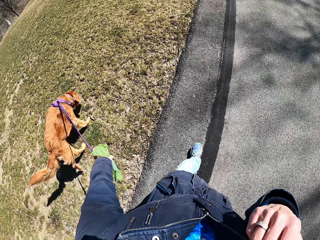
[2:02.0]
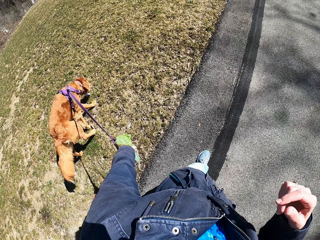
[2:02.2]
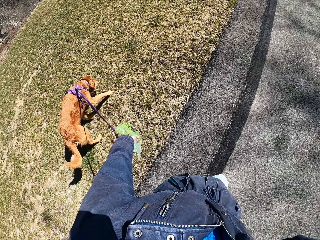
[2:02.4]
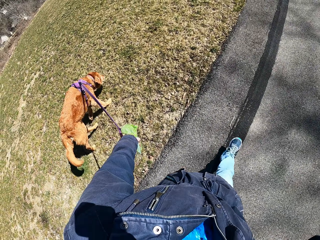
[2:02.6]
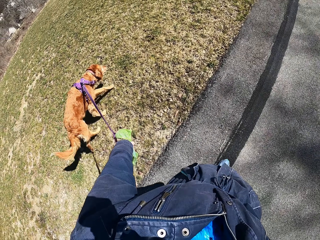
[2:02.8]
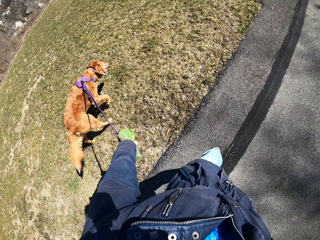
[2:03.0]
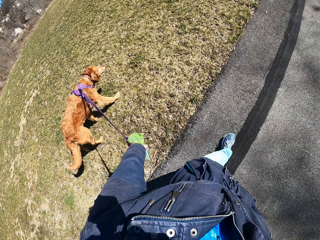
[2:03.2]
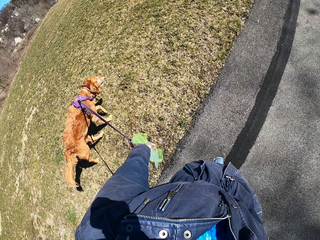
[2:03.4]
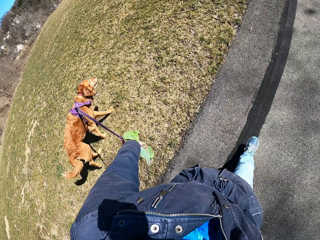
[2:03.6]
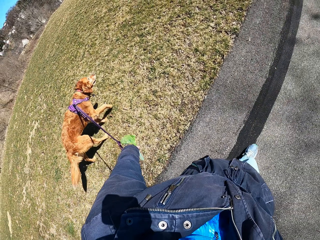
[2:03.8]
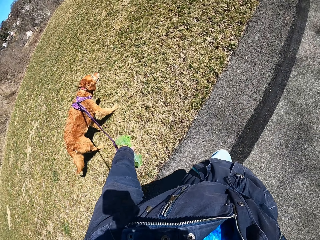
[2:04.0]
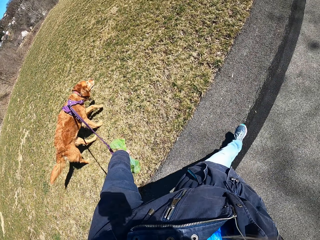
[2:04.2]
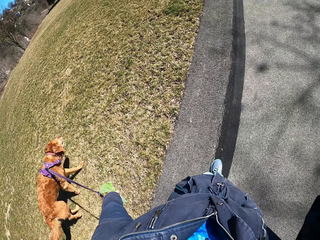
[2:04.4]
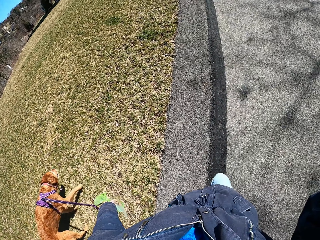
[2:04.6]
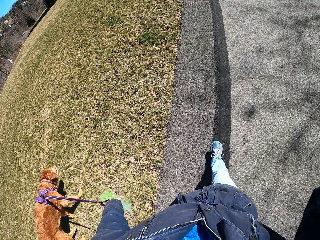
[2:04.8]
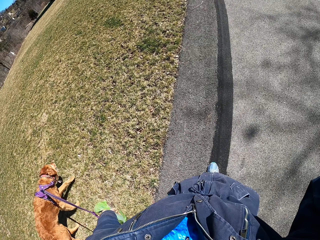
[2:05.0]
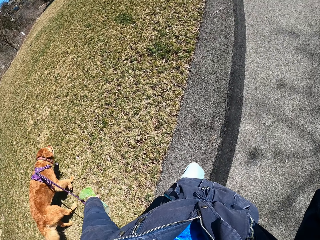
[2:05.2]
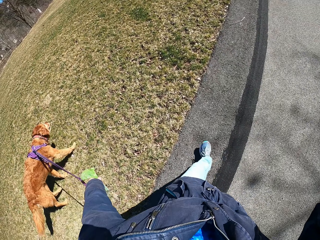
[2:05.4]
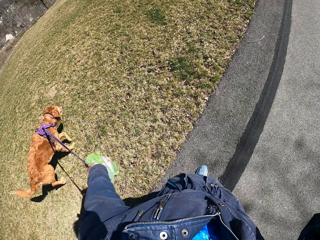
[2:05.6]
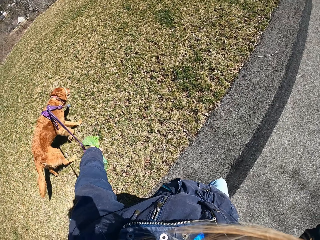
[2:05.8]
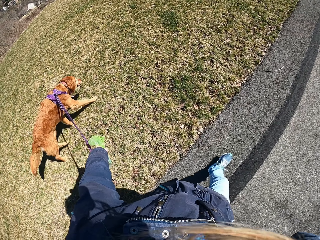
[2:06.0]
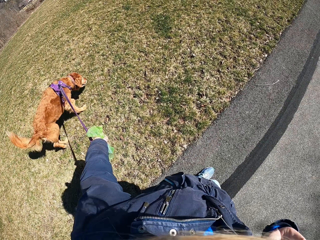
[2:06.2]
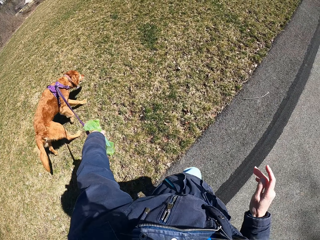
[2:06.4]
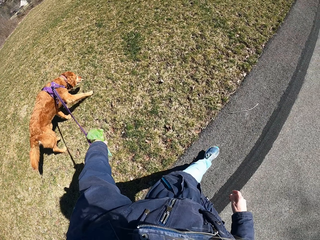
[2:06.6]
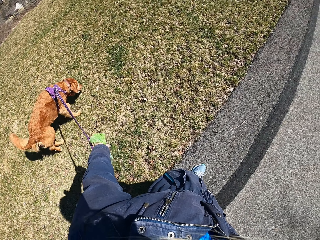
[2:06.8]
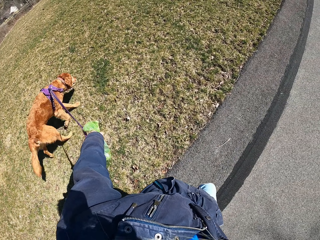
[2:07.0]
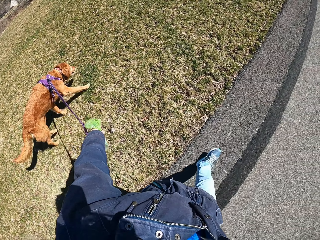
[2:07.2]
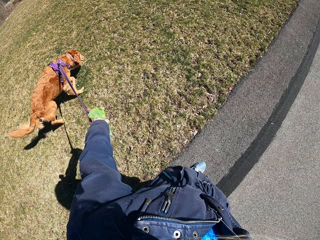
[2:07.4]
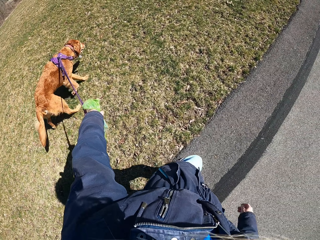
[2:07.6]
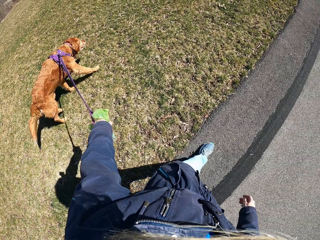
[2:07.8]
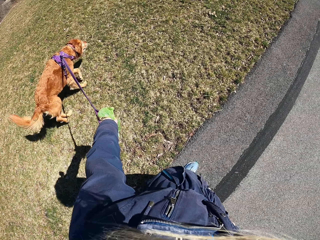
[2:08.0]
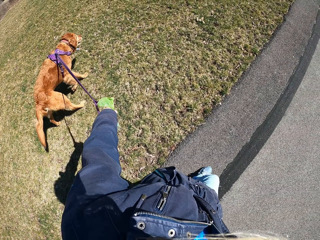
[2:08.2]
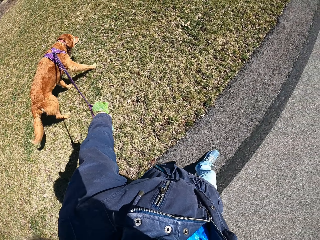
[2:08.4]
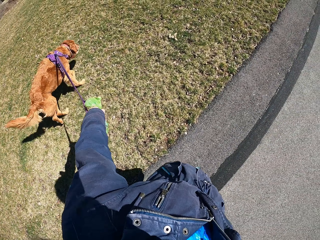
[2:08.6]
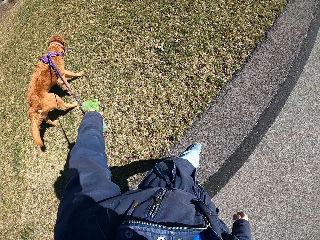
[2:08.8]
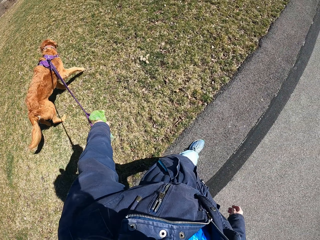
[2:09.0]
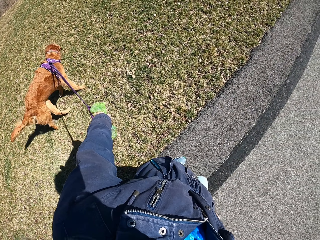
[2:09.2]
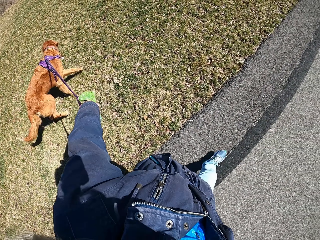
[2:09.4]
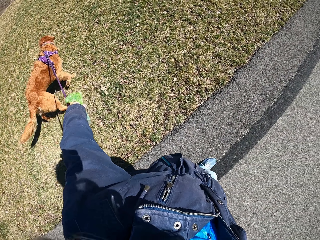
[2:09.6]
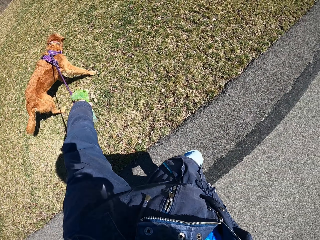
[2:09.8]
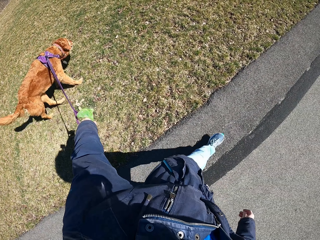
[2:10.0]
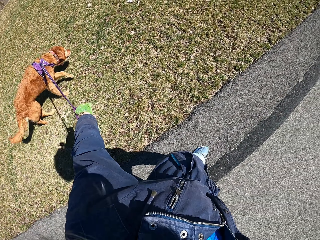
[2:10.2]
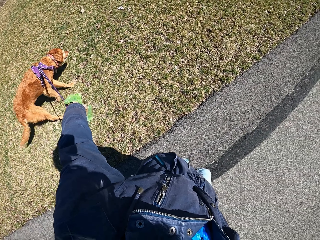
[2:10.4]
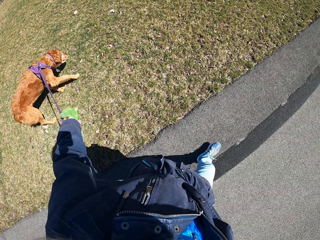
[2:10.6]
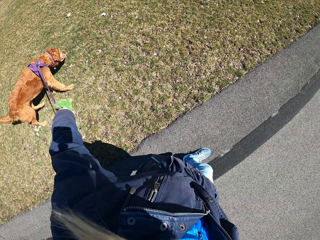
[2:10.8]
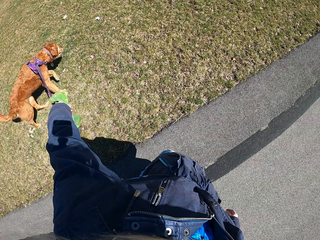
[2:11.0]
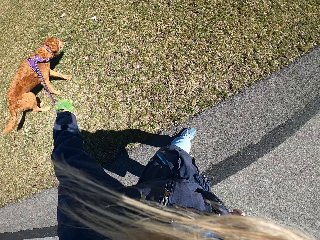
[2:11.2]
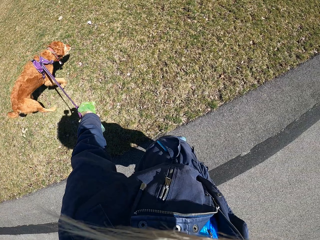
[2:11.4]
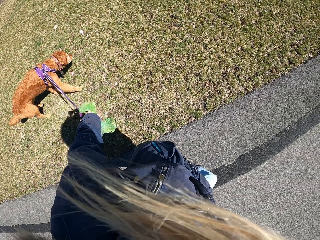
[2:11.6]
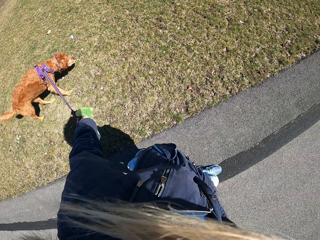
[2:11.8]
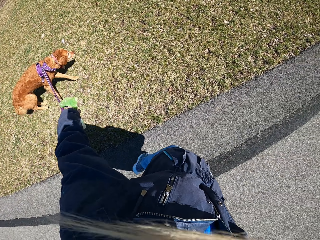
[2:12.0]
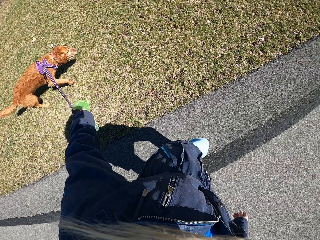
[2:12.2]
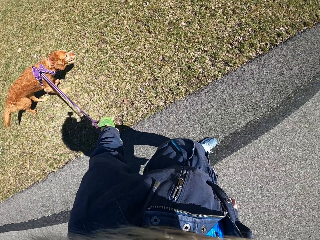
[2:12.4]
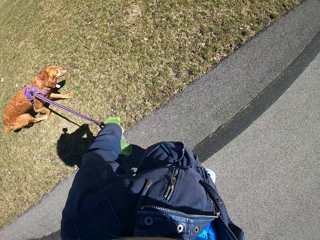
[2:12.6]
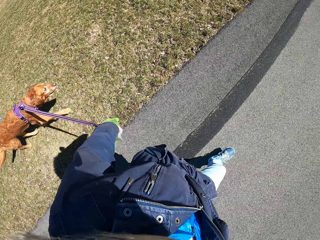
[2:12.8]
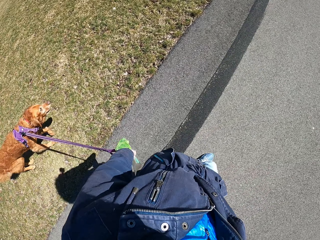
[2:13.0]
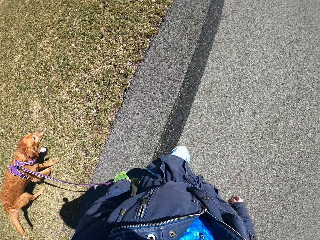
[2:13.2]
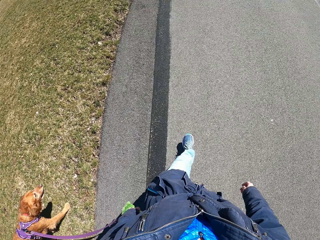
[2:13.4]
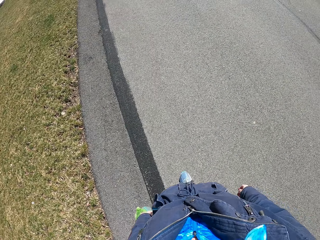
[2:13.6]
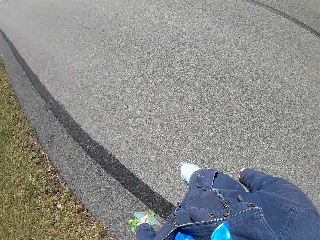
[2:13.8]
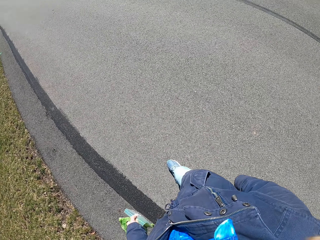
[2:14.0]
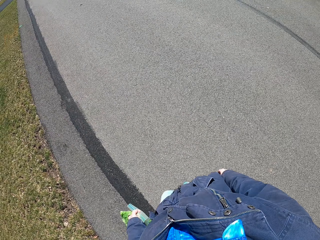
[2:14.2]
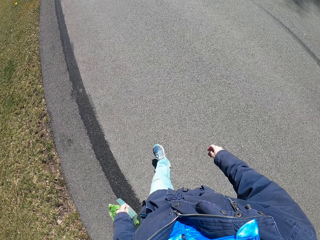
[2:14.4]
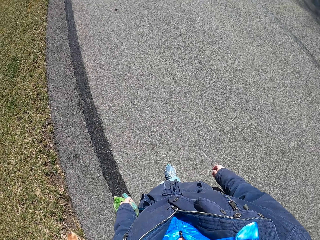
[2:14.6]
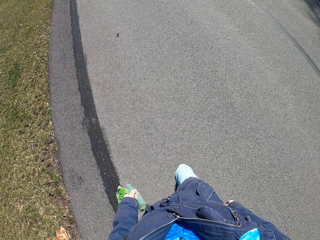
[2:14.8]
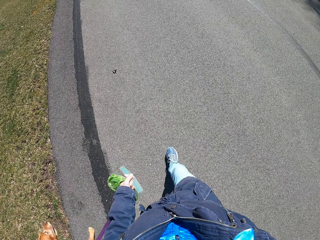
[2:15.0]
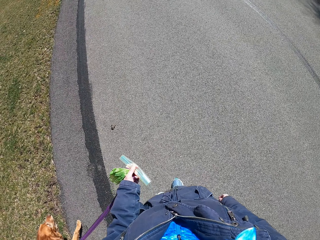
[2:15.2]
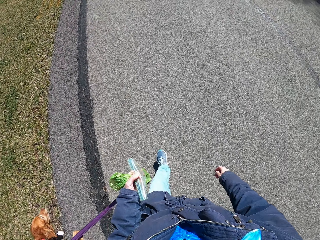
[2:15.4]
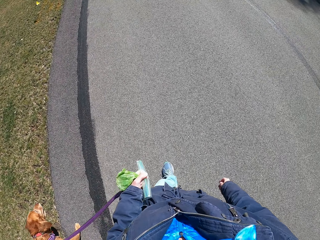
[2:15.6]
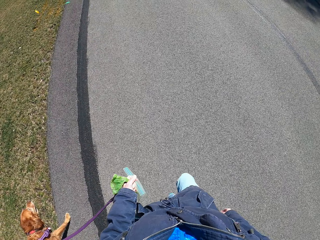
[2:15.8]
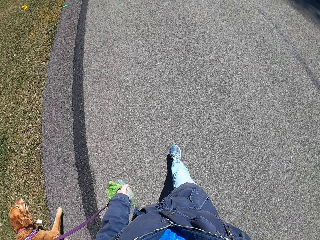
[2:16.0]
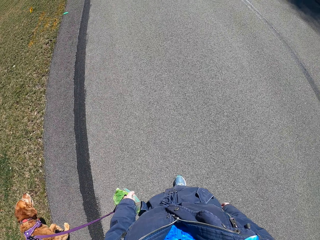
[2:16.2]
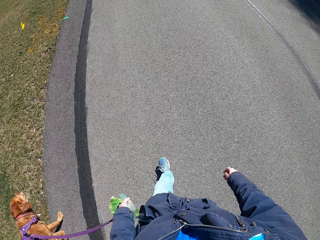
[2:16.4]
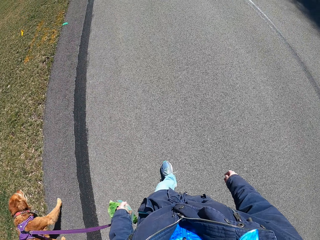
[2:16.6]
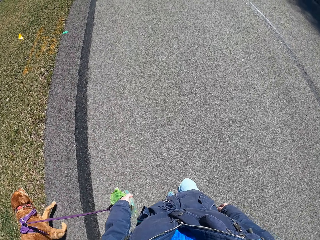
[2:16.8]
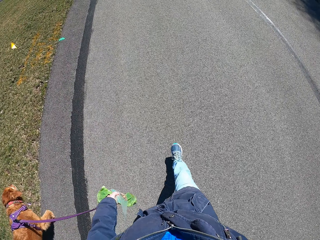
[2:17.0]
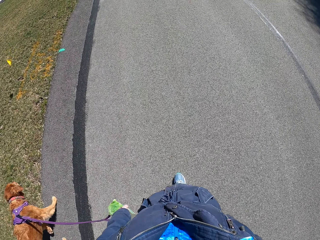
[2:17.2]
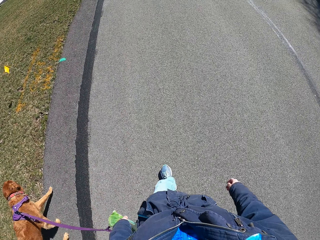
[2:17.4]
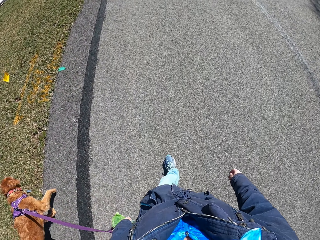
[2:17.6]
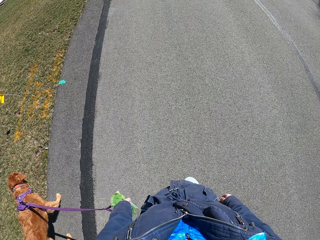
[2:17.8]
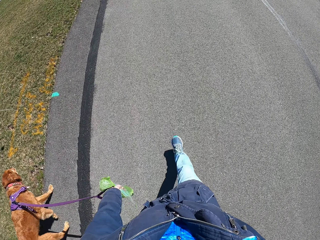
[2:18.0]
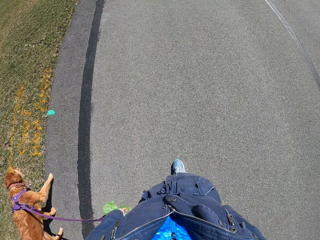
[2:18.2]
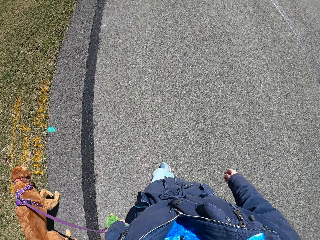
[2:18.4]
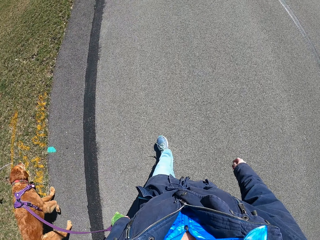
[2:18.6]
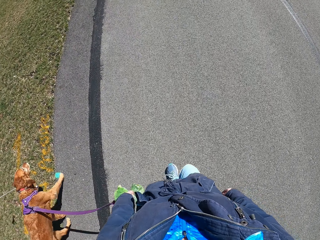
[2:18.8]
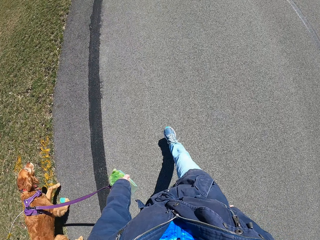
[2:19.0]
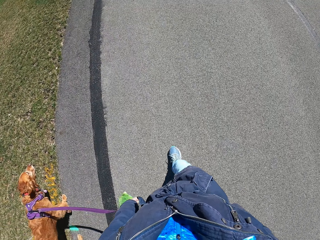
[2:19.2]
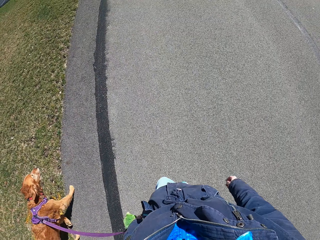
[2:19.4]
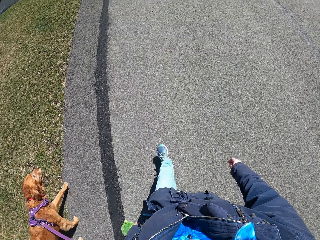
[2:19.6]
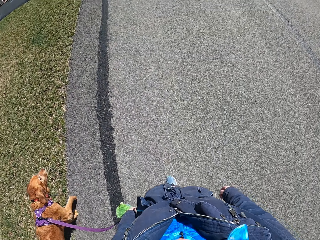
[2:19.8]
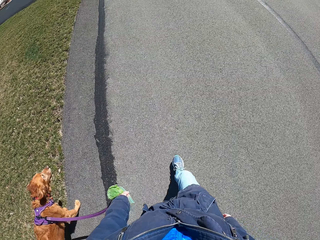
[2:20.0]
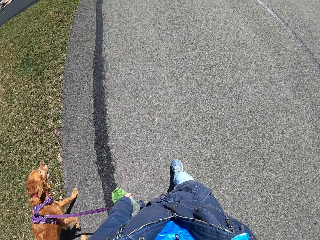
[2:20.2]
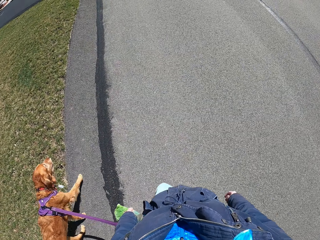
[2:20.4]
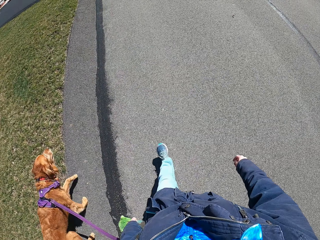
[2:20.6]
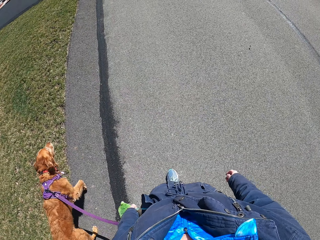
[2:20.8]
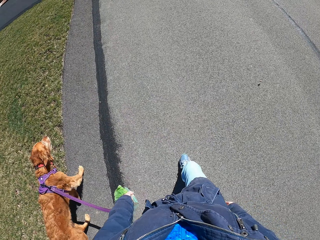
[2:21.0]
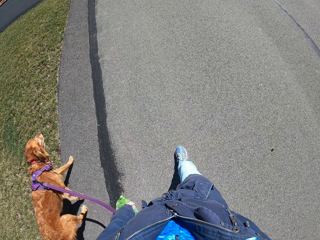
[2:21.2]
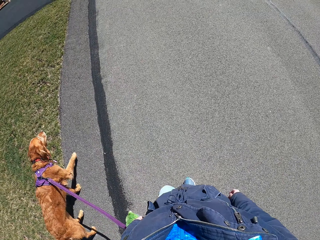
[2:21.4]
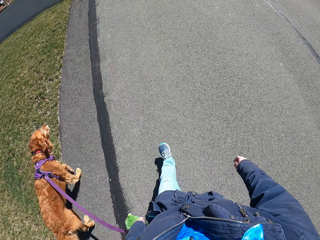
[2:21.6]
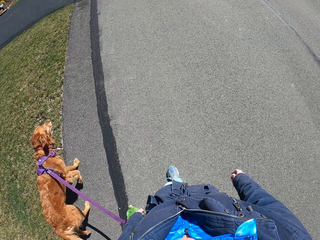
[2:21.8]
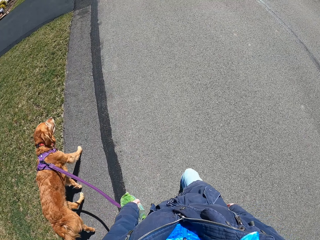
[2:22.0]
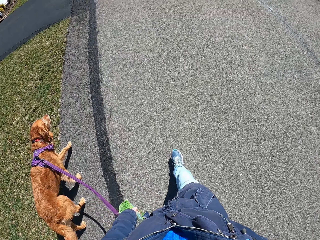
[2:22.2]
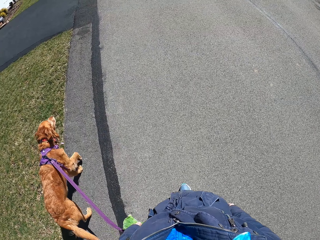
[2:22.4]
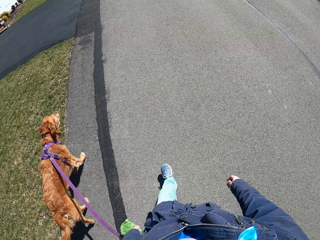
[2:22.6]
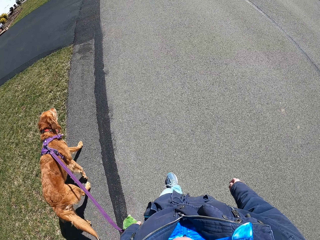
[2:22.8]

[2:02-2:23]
The camera wearer walks with the dog on the road.
